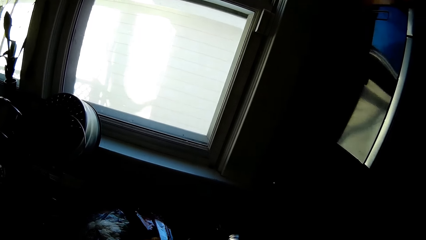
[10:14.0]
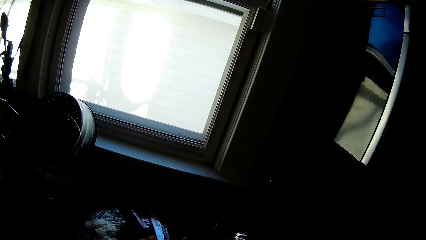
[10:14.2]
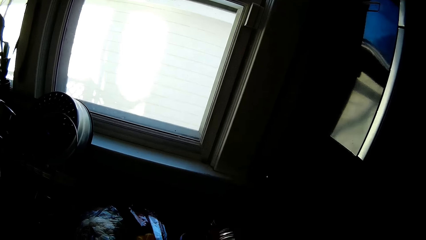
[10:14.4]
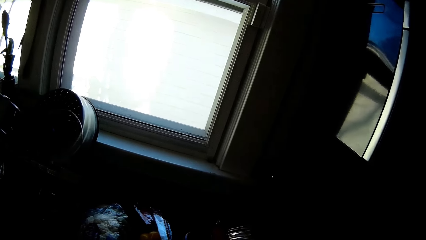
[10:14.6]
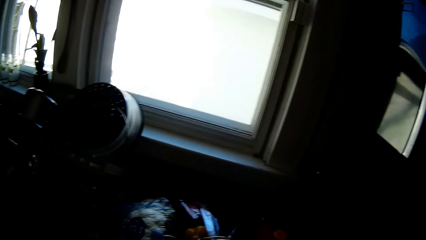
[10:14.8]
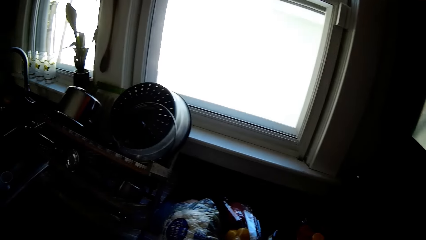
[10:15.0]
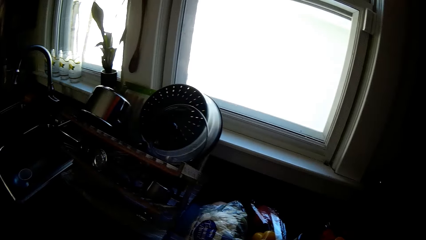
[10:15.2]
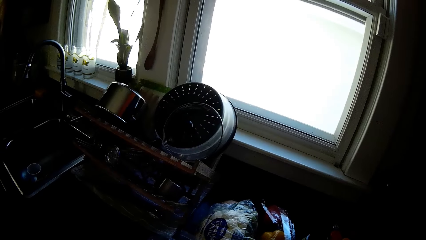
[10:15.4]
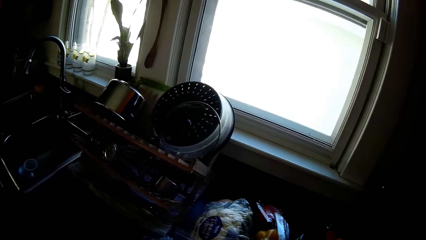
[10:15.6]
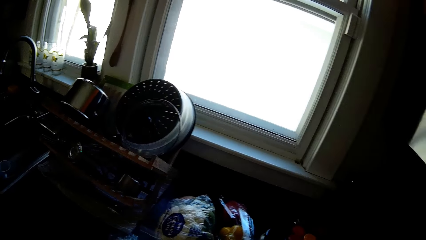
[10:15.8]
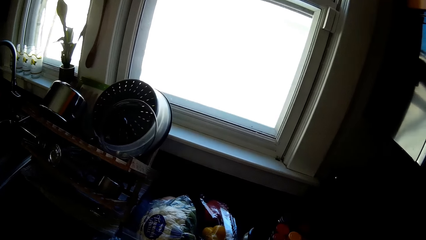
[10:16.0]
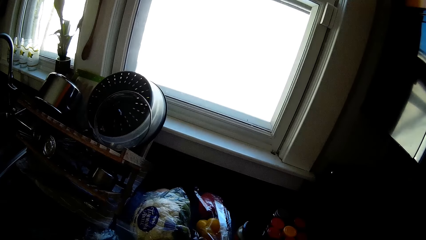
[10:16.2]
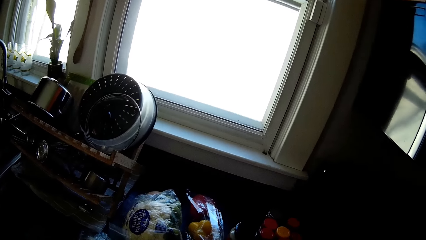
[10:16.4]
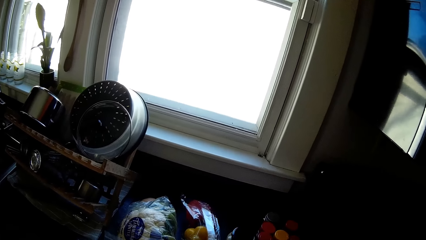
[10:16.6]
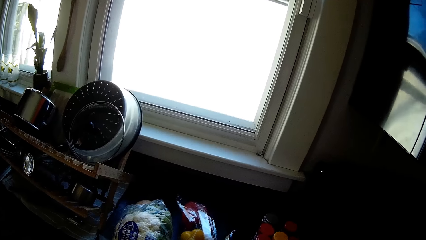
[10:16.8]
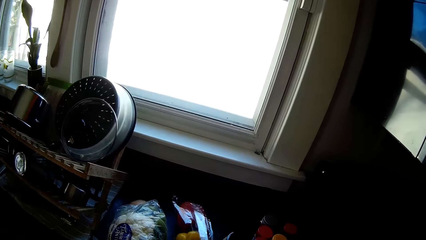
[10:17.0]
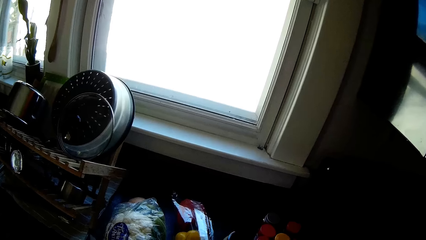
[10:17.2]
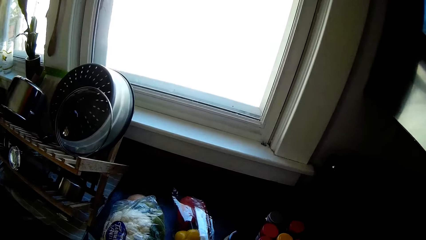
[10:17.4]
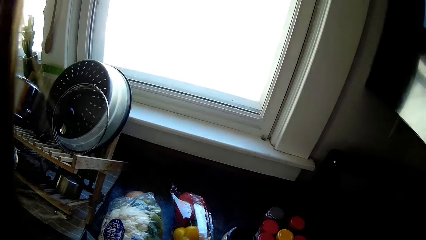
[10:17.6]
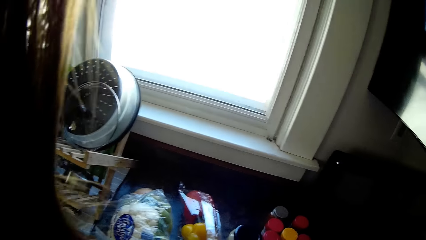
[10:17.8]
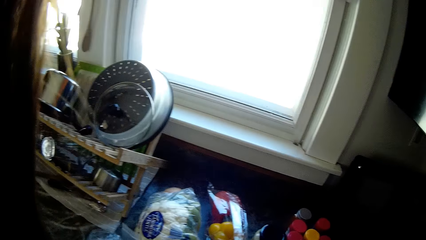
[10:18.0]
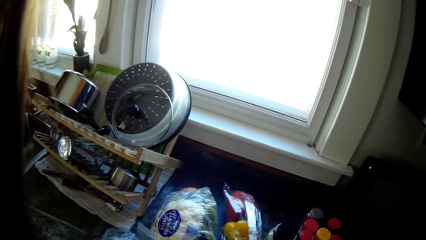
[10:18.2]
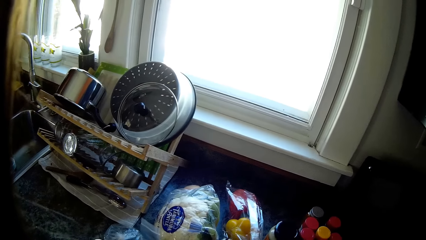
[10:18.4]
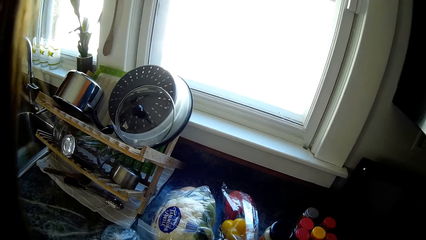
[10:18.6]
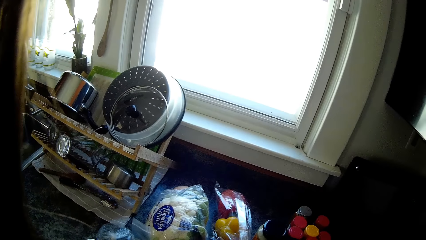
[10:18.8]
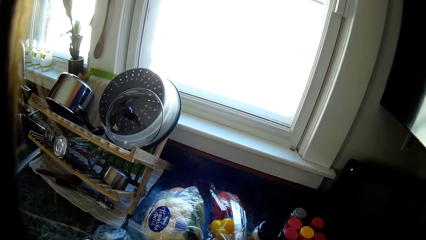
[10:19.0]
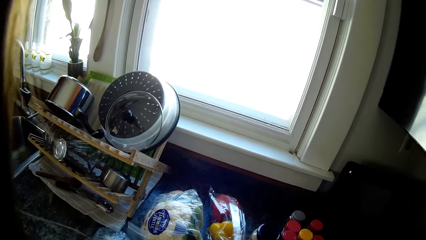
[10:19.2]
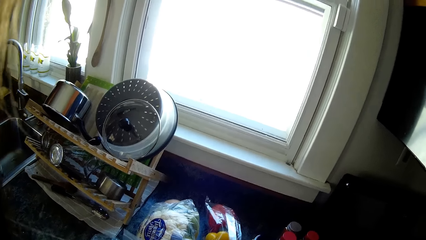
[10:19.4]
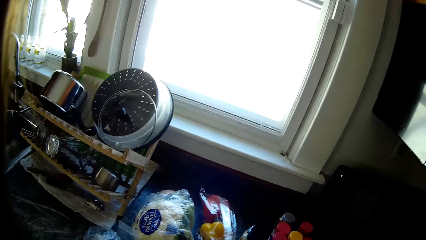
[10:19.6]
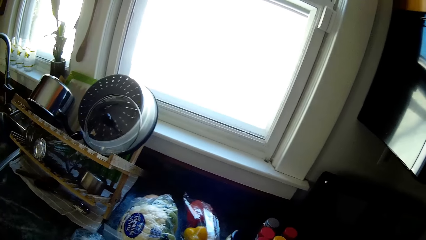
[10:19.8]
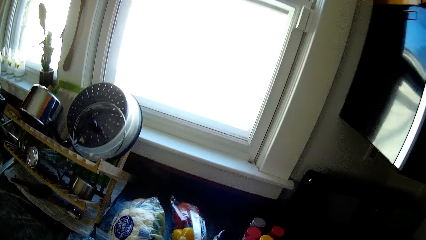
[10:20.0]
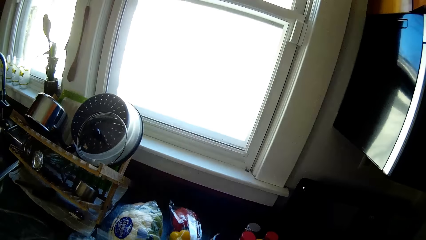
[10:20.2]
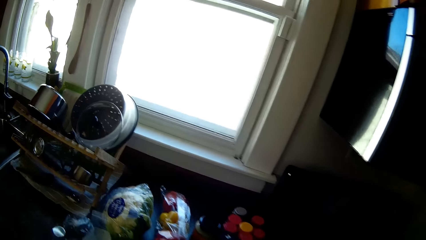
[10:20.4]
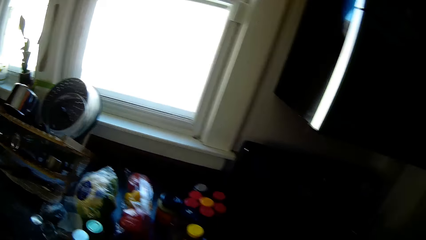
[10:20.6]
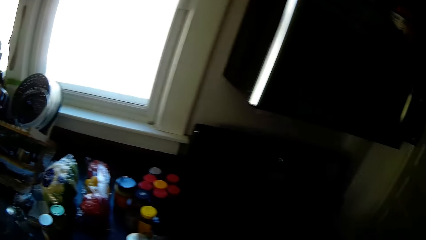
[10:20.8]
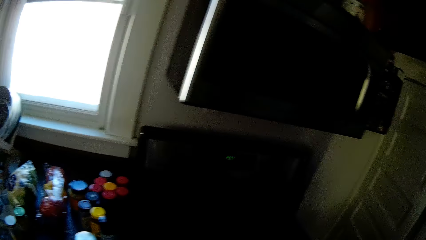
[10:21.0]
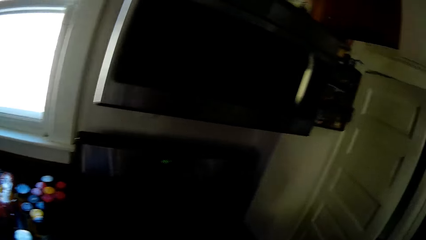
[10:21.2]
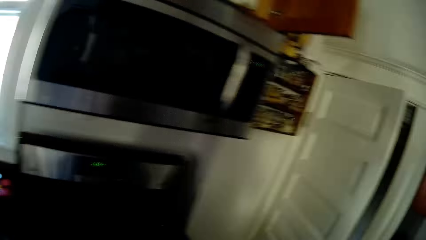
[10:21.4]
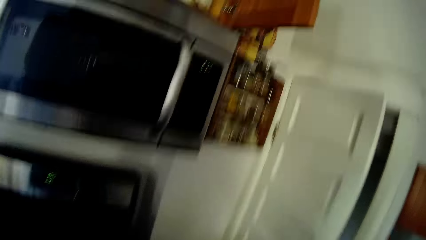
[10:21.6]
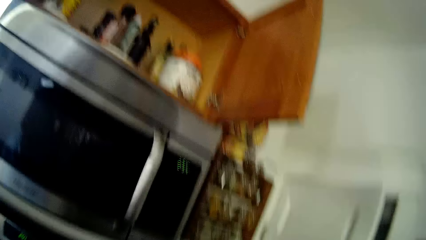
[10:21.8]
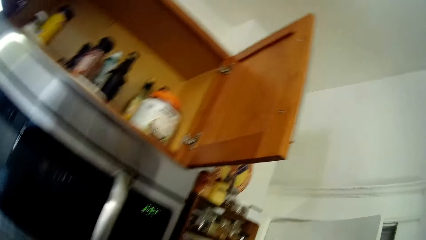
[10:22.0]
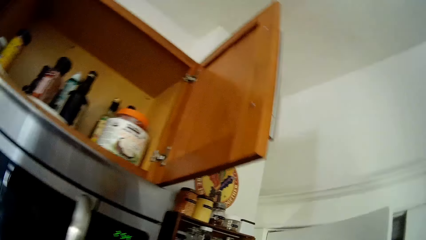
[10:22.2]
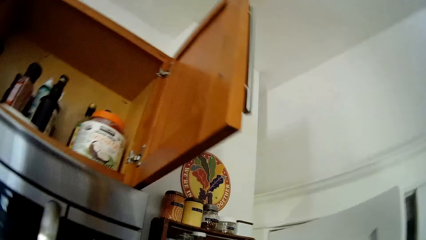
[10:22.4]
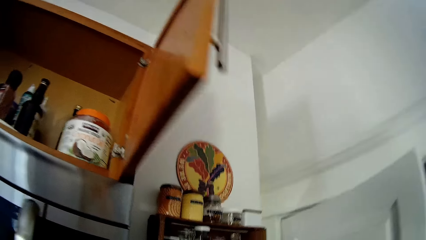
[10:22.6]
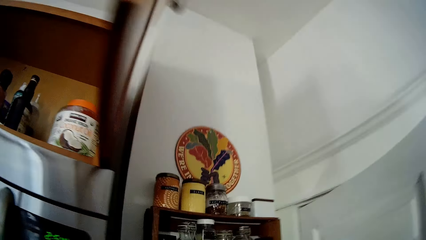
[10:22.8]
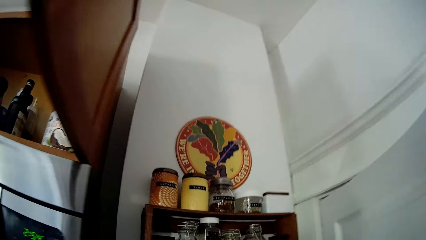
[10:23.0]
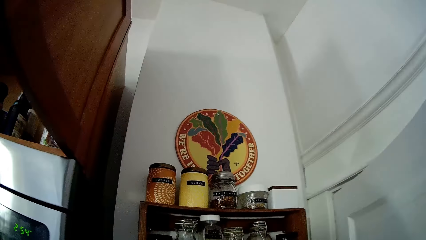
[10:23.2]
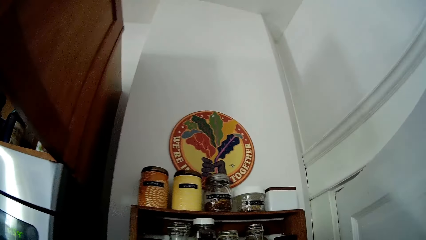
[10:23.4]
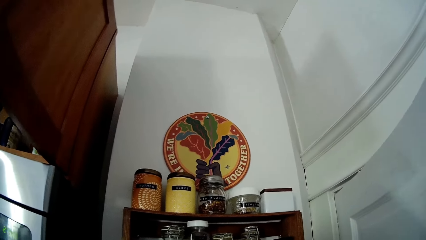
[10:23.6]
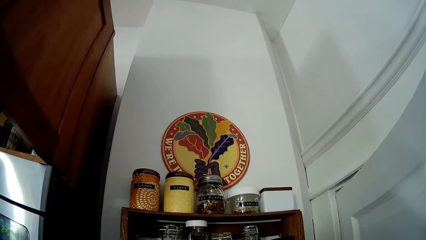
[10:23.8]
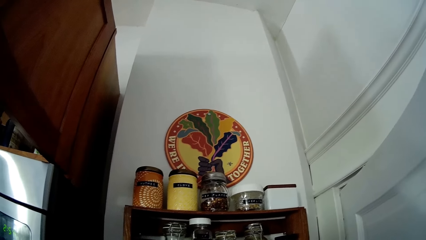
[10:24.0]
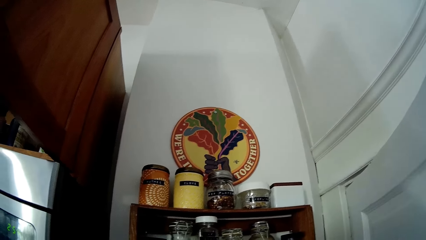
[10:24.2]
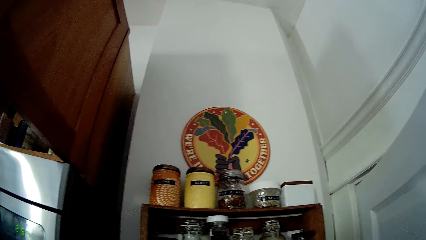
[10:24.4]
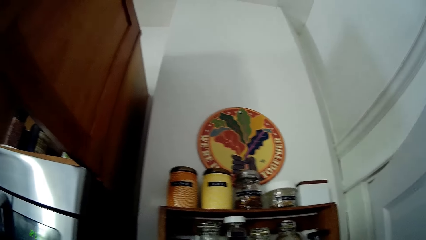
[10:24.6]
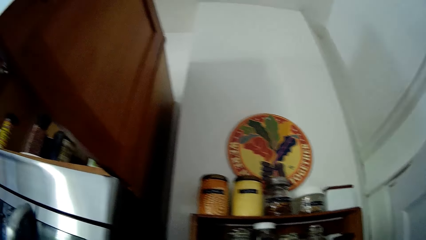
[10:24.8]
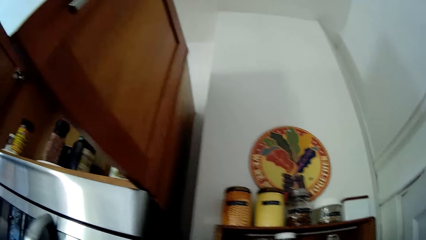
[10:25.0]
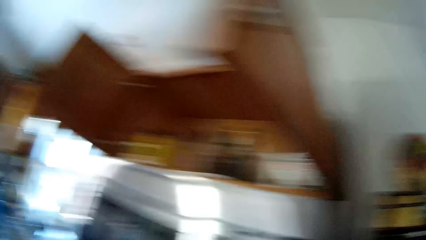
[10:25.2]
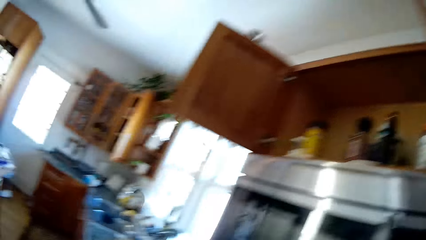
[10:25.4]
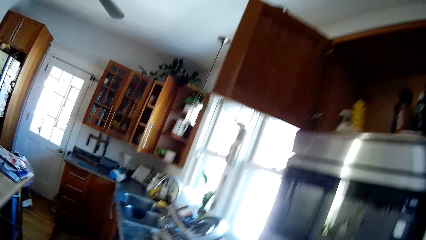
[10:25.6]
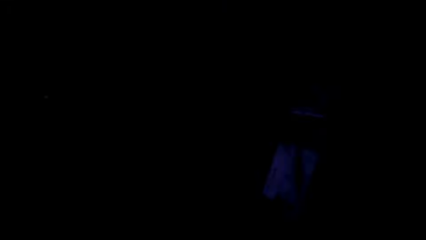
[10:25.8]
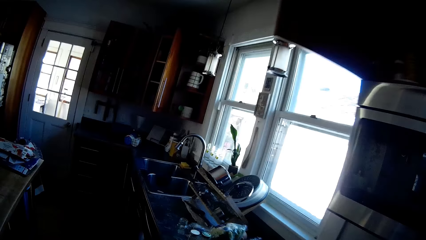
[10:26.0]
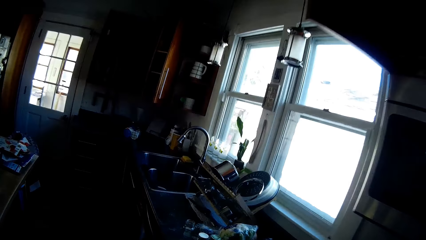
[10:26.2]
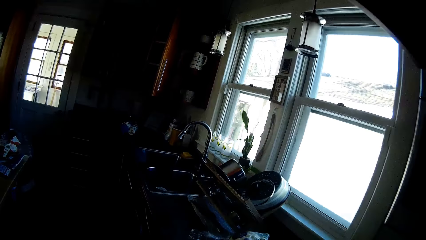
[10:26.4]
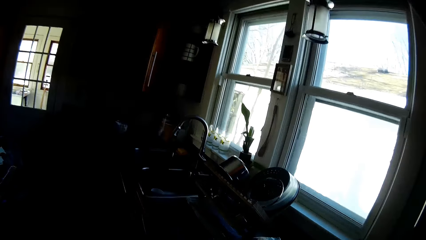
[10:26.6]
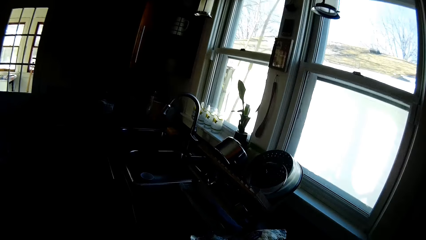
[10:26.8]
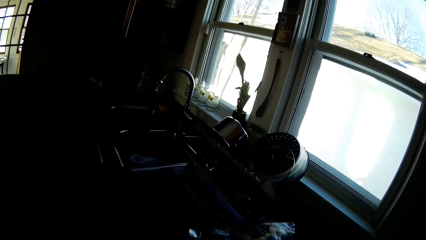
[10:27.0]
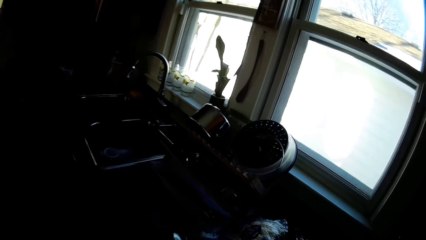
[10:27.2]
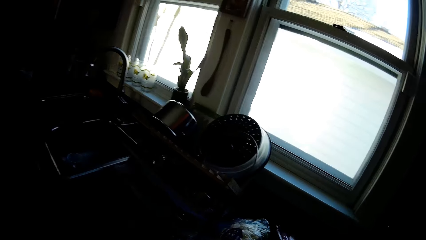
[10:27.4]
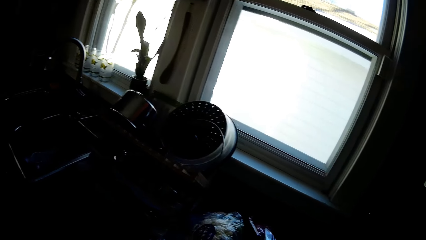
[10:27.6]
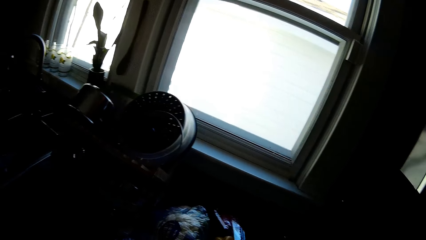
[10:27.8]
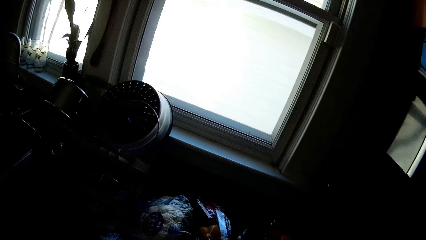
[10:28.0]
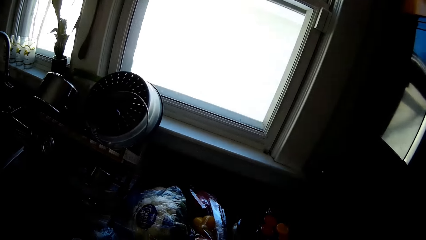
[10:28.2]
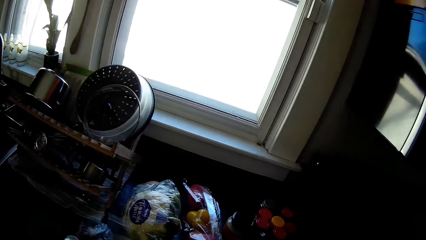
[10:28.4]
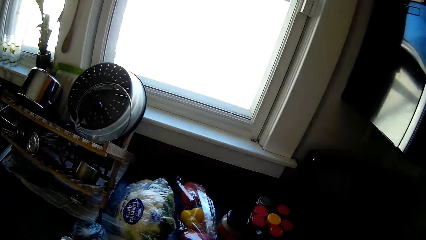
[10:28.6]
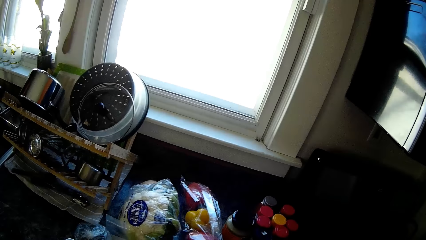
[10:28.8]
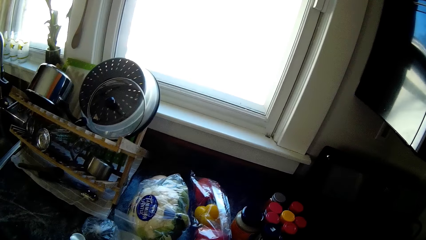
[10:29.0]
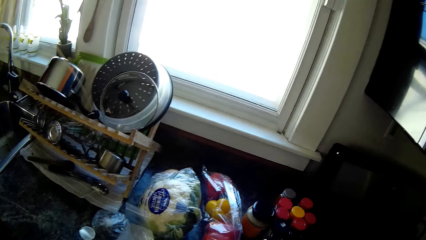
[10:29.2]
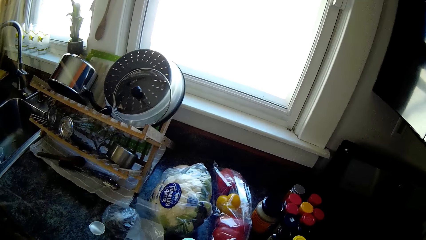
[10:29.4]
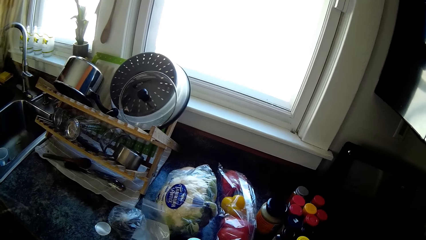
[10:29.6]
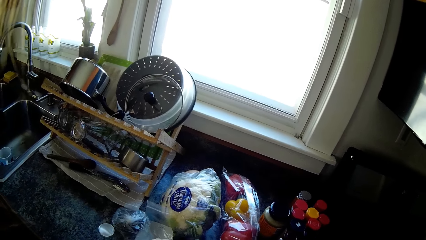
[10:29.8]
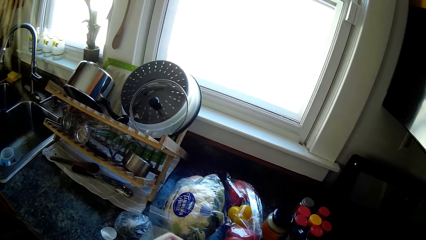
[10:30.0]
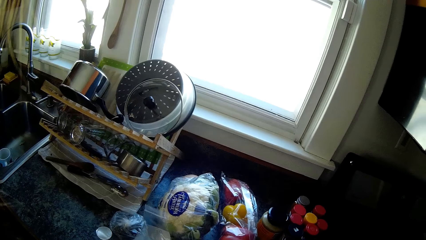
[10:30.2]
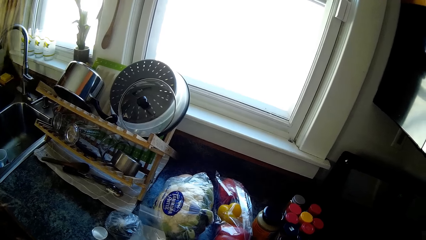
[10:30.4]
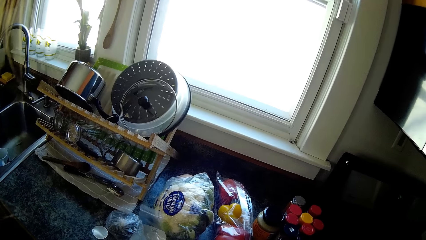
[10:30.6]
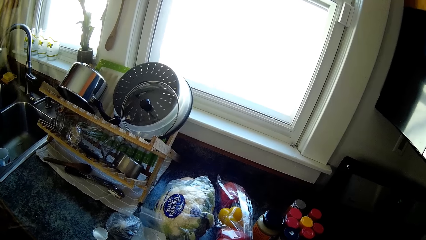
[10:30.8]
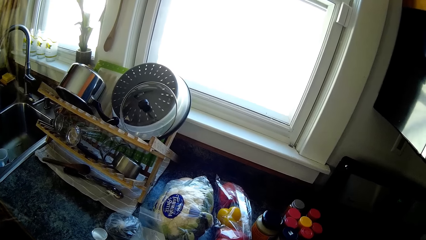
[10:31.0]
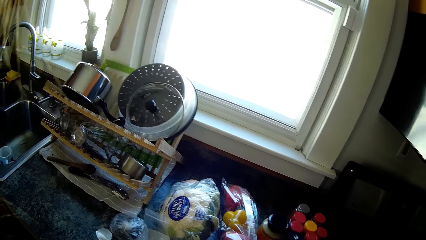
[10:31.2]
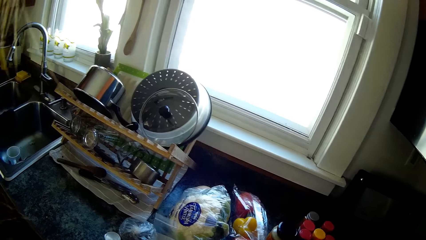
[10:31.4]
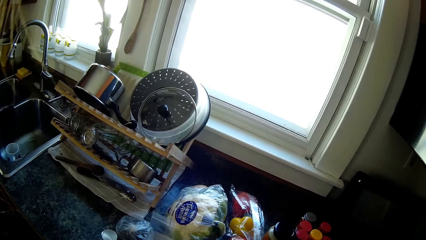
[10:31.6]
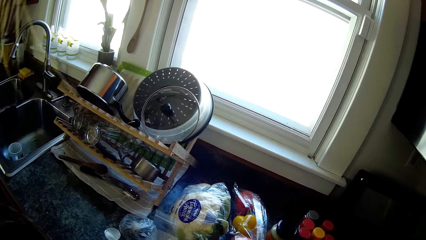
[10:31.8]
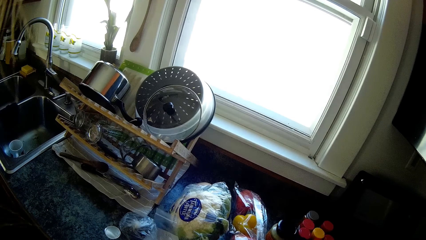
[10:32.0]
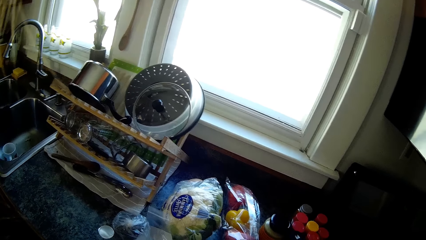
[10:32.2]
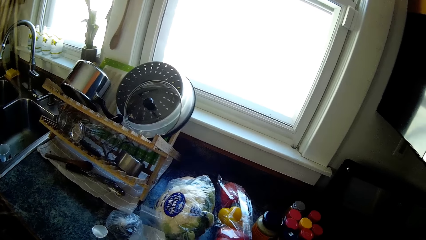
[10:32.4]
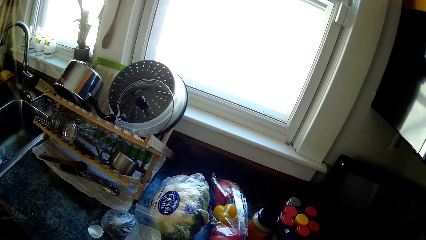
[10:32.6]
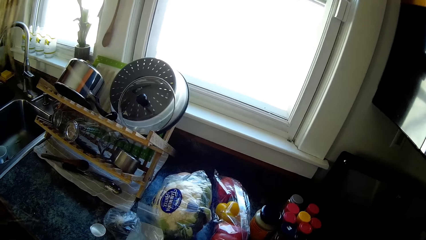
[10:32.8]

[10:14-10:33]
The camera wearer turns the glass. They hit the glass on the kitchen top. They hit something. They walk in the kitchen. They pick up the glasses.
